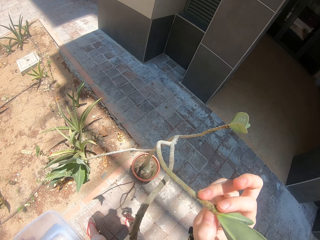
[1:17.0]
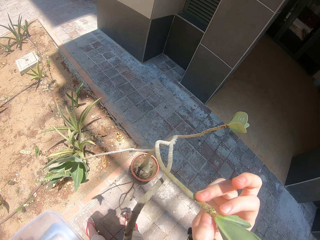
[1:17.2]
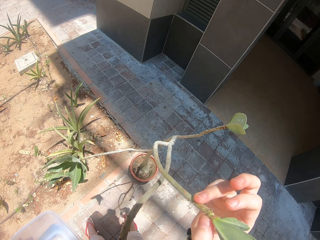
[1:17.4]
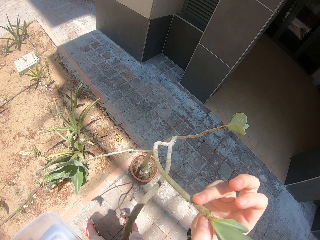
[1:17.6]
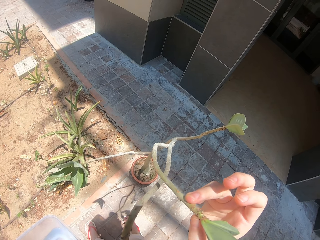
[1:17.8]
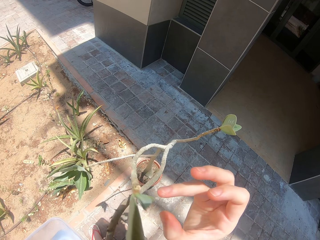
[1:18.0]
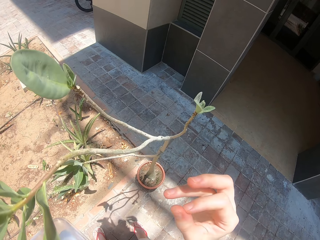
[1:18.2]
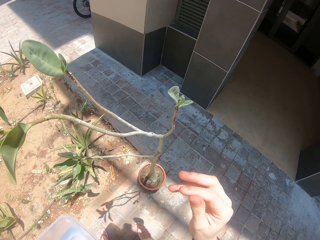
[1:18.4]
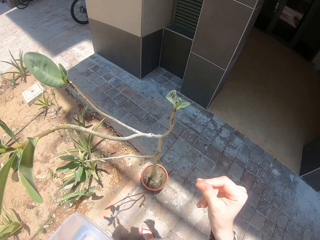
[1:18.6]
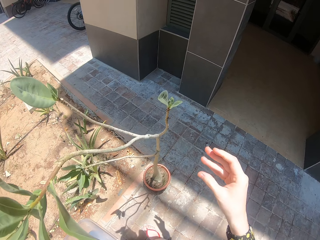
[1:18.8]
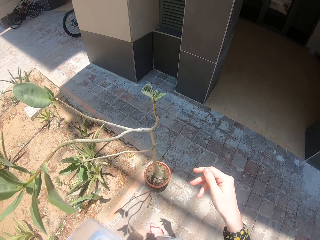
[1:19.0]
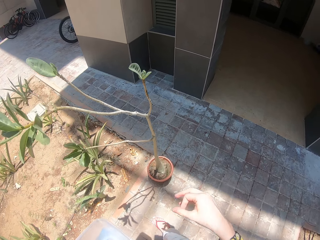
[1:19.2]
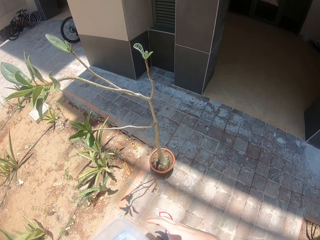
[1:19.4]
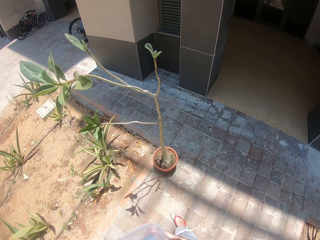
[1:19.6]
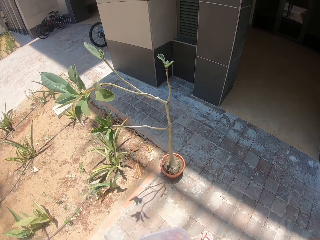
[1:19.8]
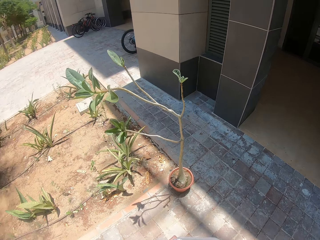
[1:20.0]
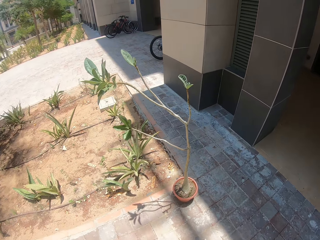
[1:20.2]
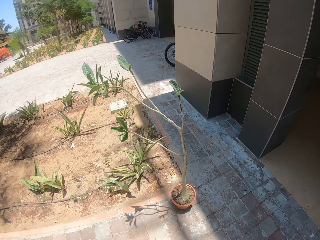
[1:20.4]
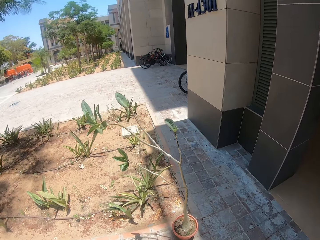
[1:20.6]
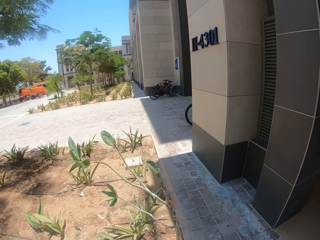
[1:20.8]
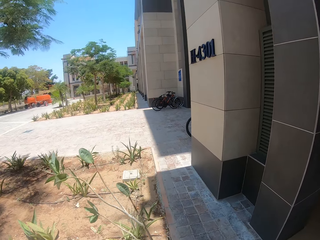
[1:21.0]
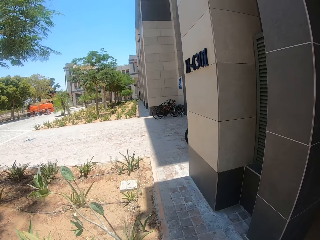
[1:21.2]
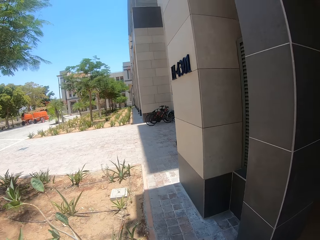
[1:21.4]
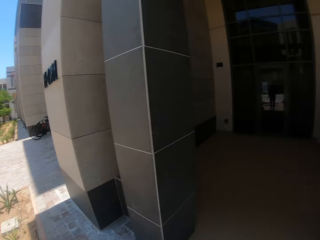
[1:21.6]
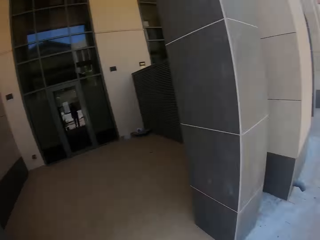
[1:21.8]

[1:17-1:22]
The camera wearer rubs his fingers.

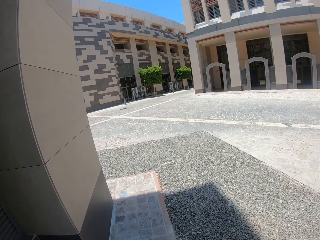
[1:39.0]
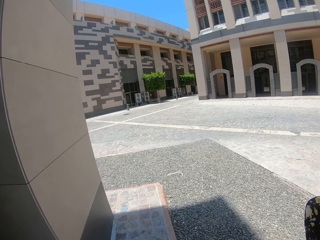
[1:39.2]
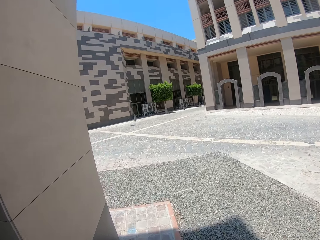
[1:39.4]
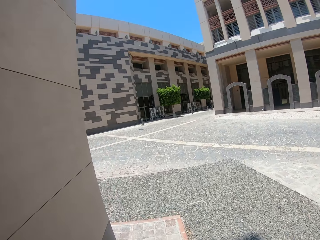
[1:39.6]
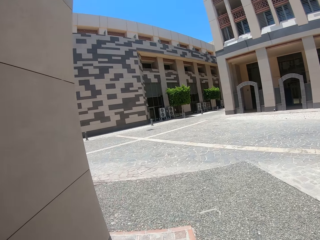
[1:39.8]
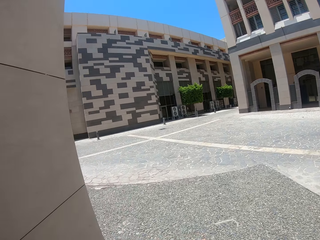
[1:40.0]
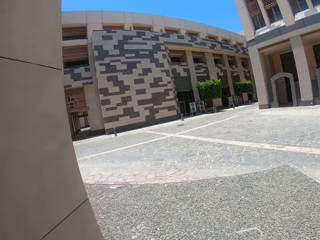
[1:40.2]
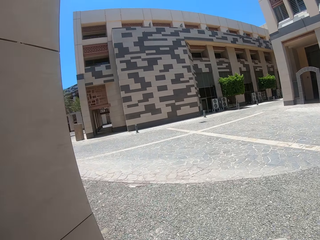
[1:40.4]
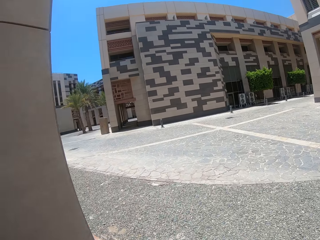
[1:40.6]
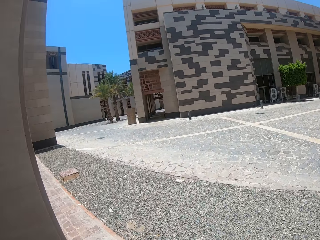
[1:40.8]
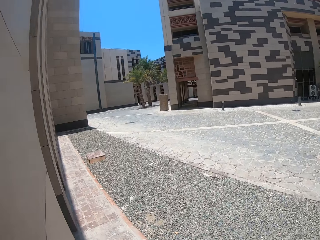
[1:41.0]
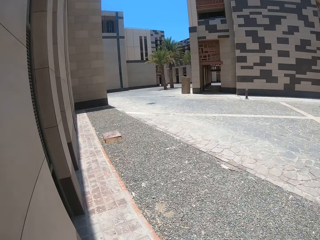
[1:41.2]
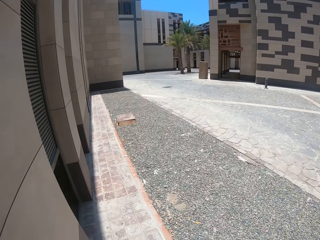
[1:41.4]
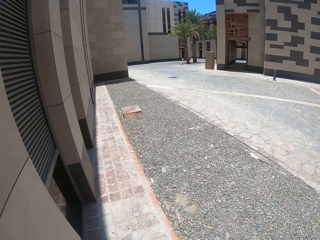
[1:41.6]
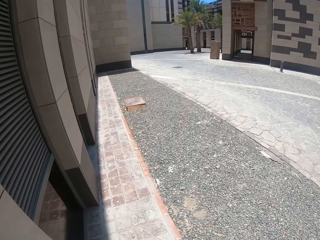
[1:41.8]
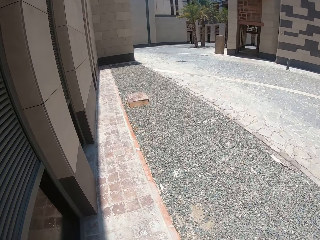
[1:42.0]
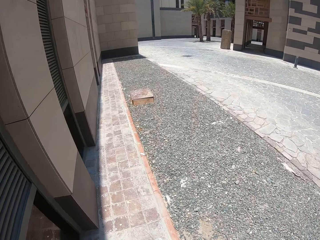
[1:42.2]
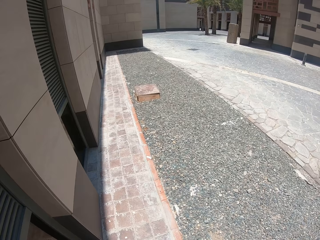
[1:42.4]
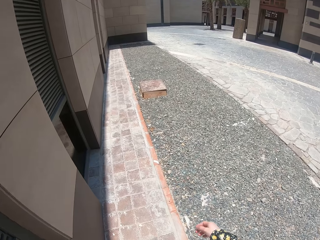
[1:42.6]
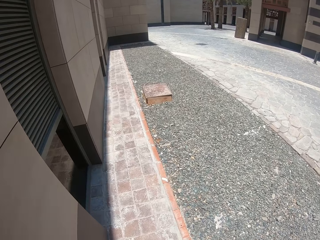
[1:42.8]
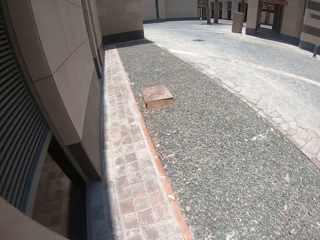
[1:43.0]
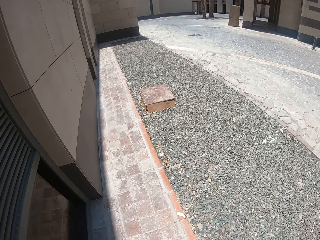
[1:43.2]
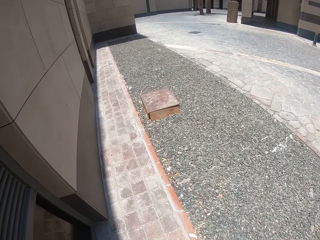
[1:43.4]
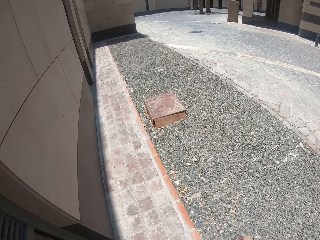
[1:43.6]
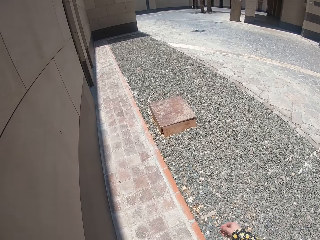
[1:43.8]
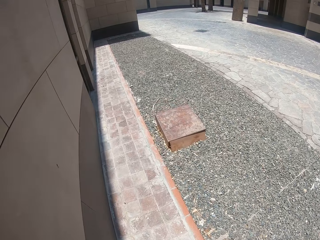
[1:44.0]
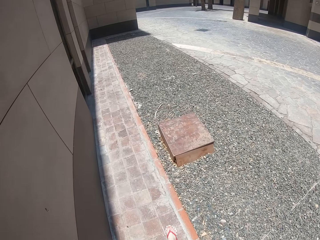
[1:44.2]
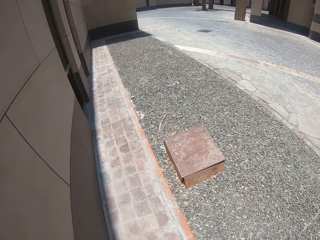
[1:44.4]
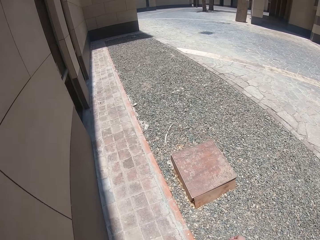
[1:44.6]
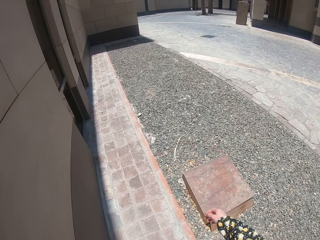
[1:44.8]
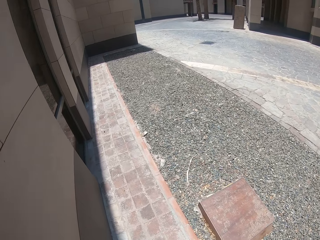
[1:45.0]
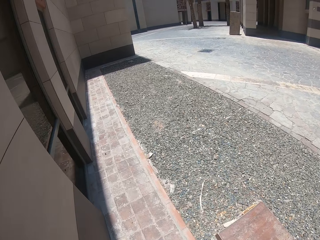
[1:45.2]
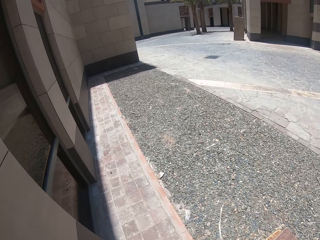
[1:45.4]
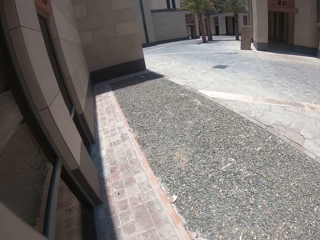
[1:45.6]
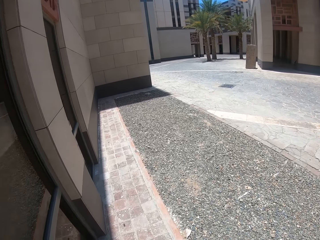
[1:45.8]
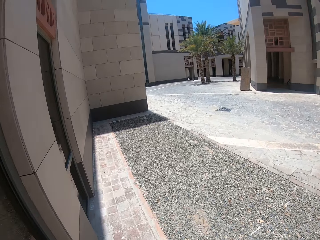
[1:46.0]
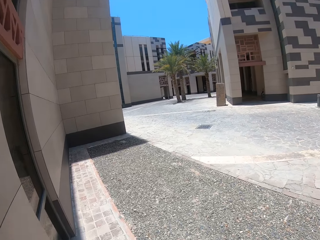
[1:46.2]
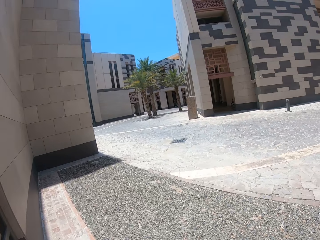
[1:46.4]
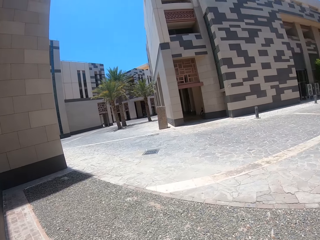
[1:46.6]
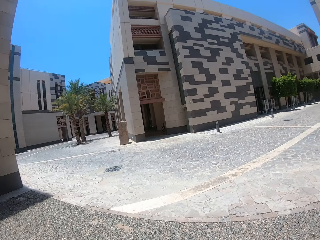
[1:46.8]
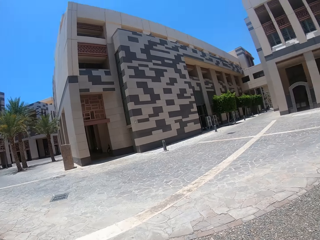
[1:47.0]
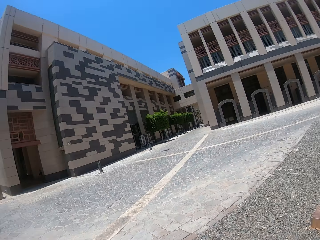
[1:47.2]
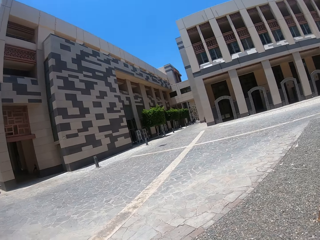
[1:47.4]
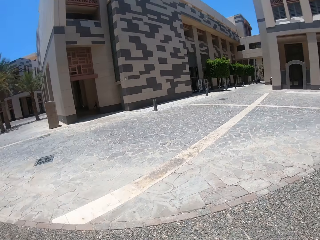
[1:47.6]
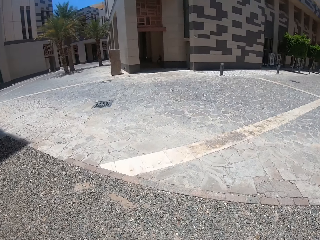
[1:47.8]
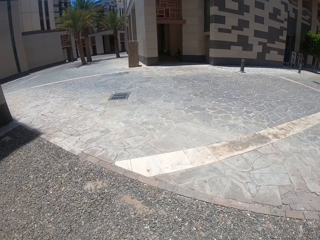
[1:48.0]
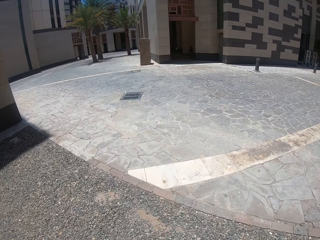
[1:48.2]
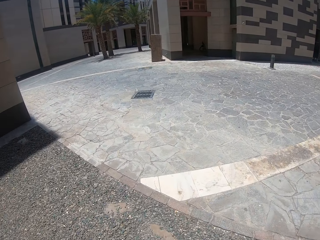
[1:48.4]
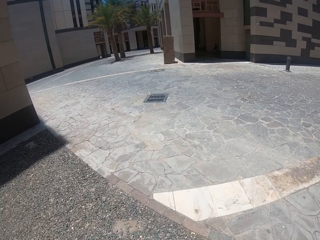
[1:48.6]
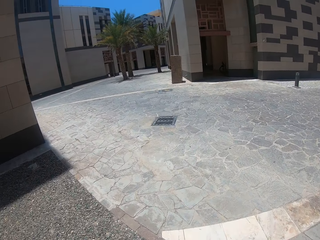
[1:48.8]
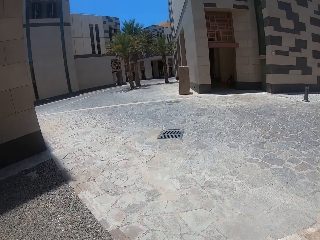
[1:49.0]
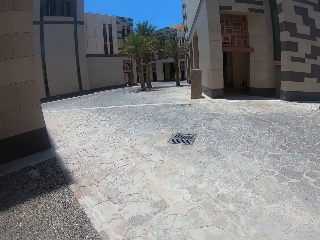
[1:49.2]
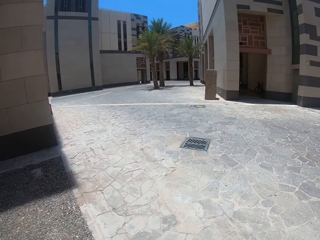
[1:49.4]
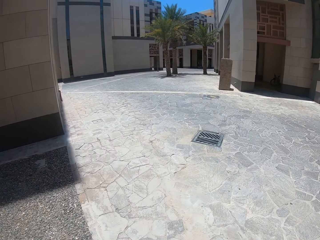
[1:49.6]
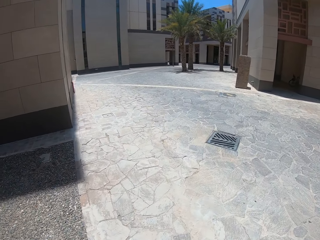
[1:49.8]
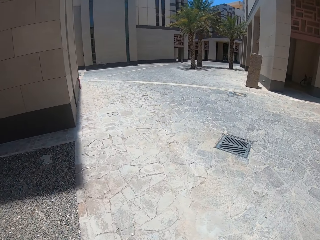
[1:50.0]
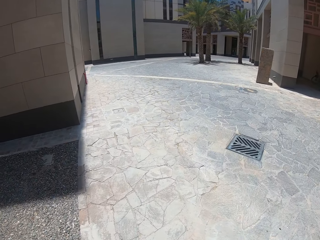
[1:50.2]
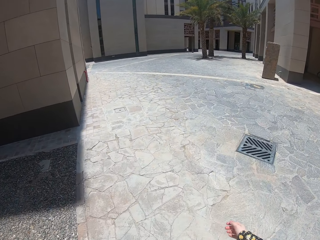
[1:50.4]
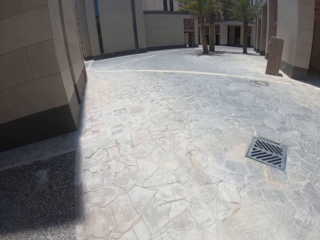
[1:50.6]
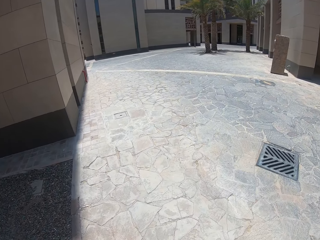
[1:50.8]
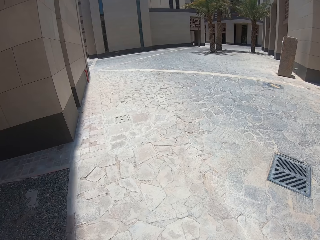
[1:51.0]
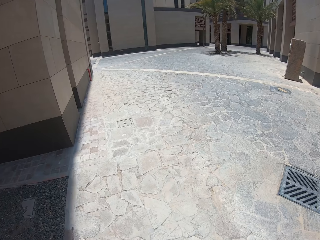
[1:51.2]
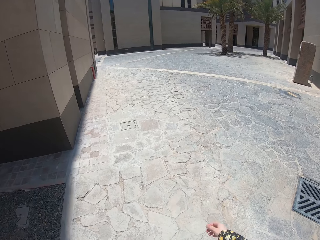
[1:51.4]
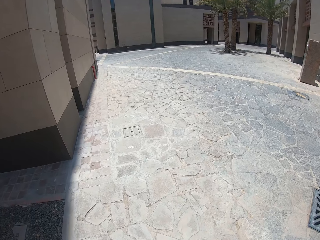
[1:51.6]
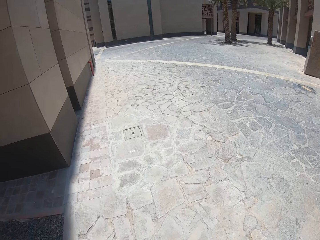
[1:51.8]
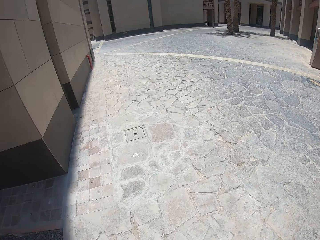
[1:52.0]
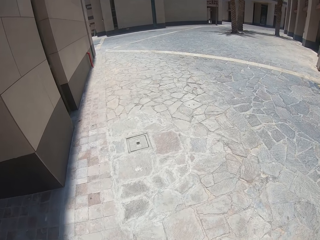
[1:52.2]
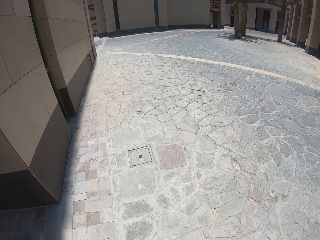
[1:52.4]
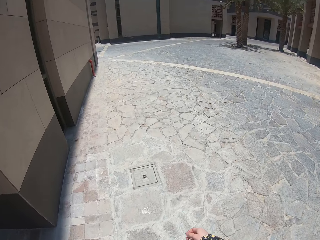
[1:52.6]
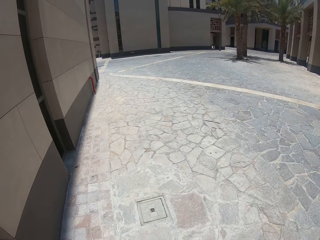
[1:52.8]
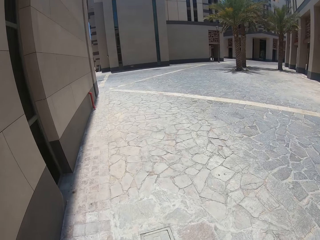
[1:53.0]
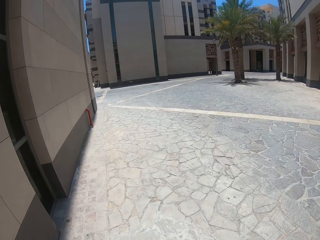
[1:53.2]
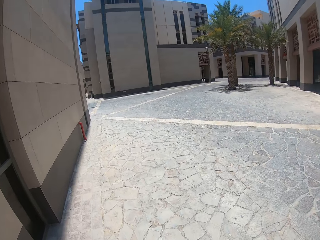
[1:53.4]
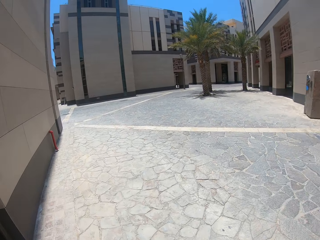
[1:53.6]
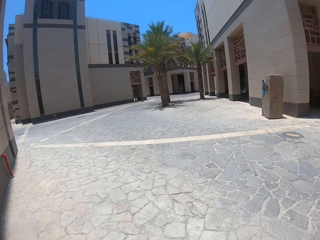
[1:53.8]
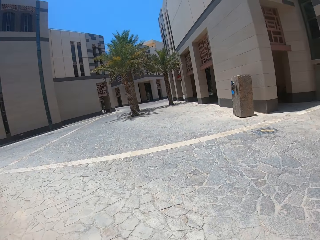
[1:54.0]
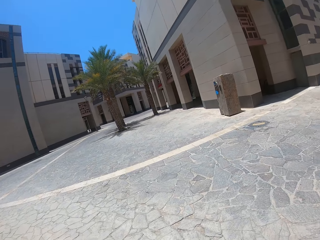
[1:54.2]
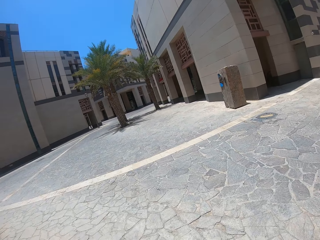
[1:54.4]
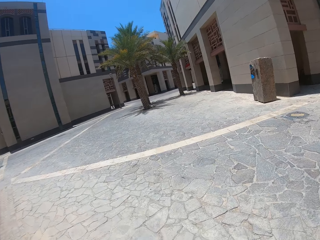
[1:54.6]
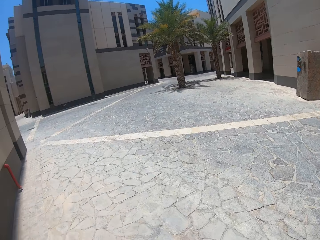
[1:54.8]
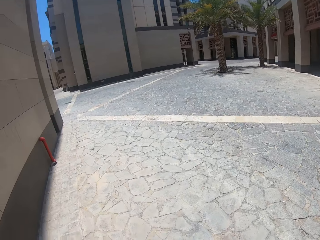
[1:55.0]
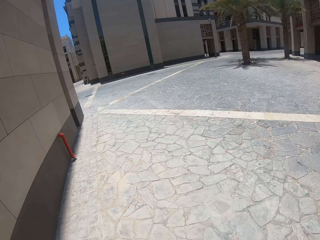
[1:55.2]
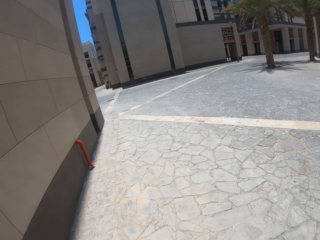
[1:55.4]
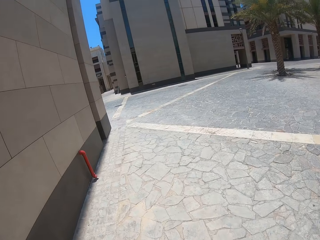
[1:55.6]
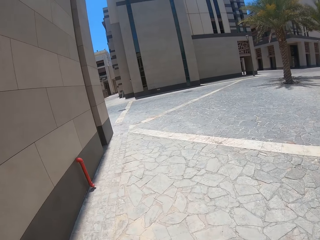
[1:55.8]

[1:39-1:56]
The camera wearer puts down his hand. He looks around the street. He walks on the pavement.
